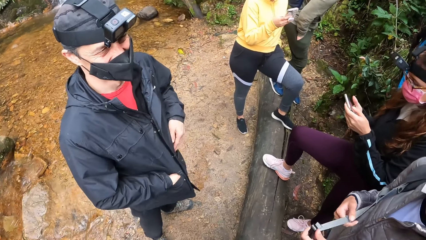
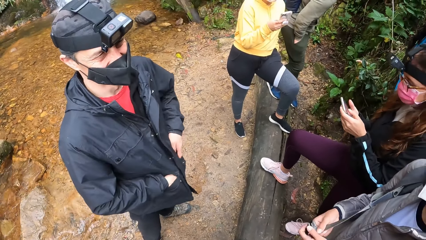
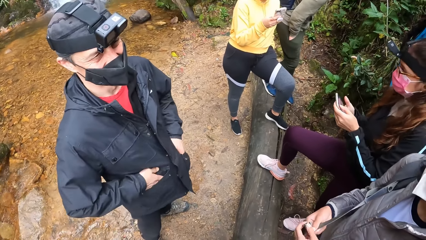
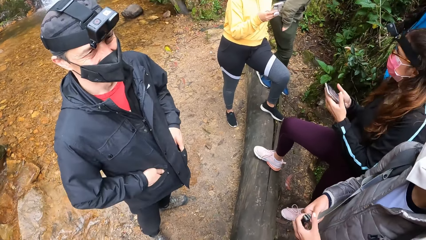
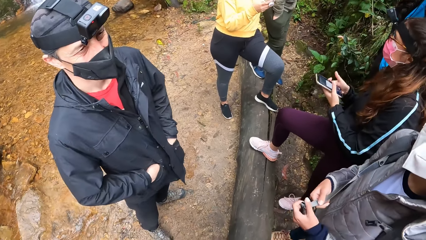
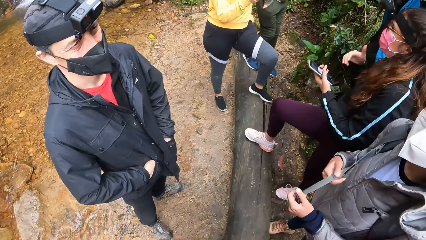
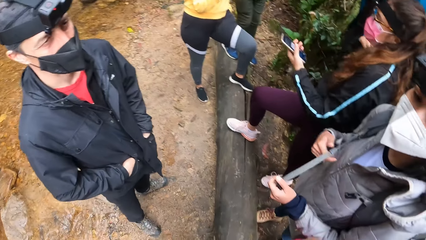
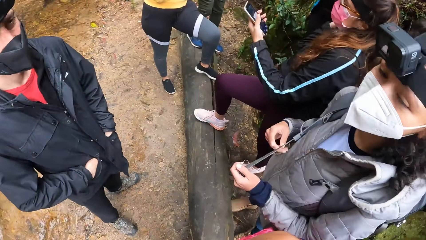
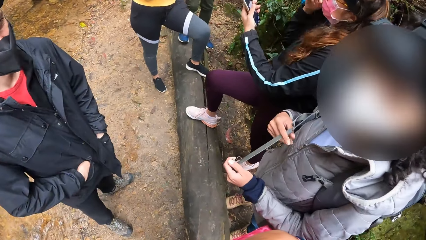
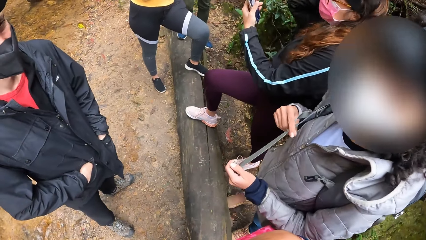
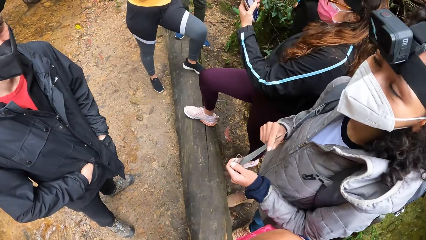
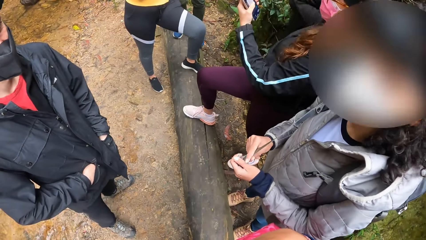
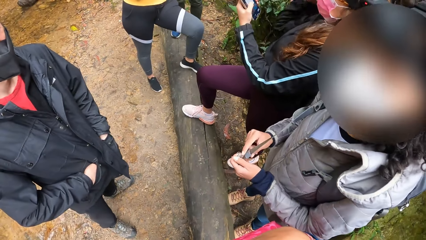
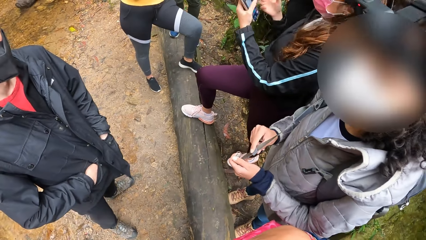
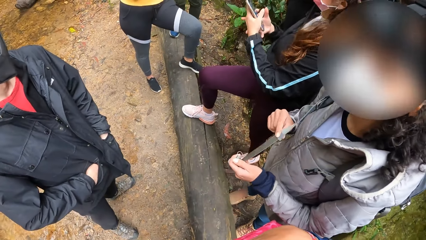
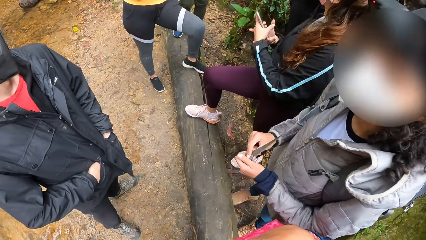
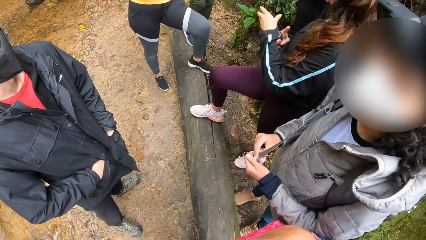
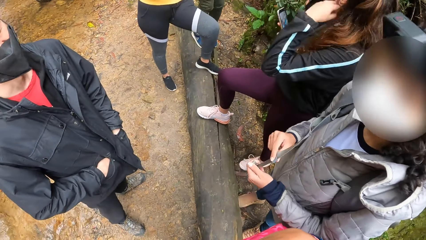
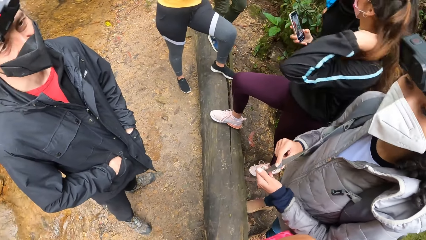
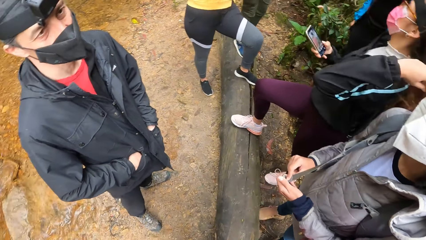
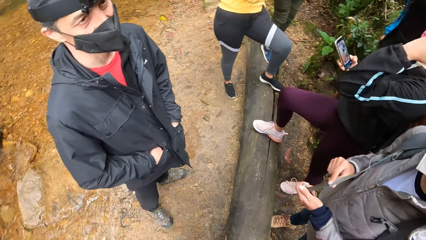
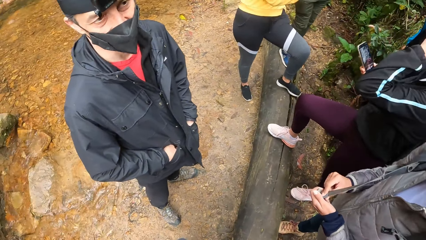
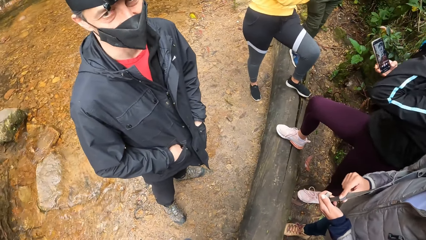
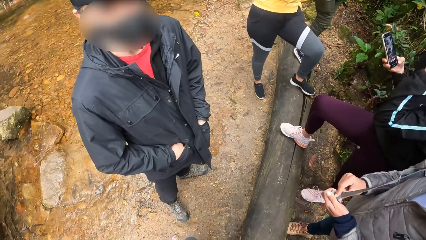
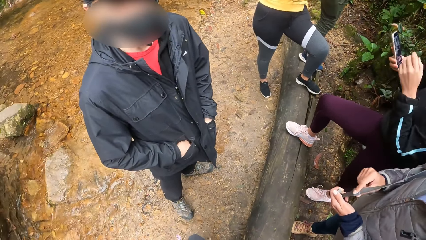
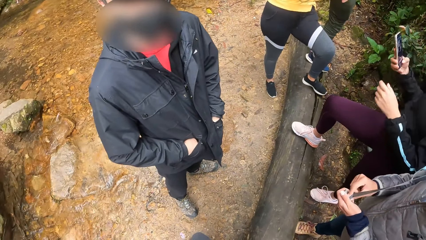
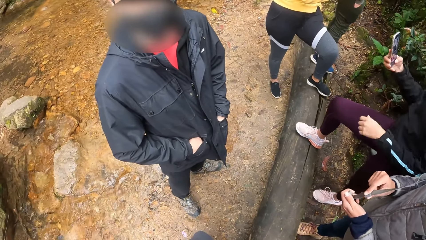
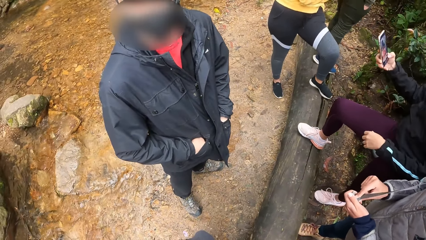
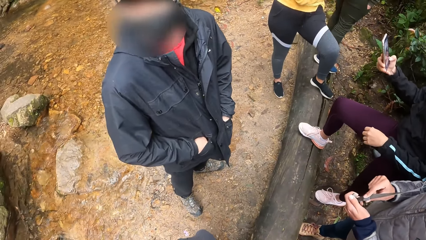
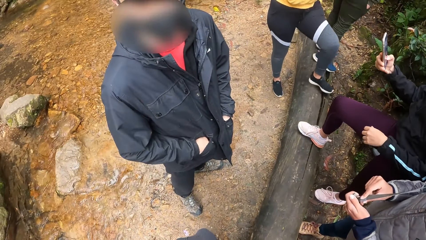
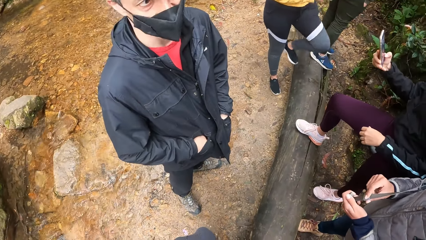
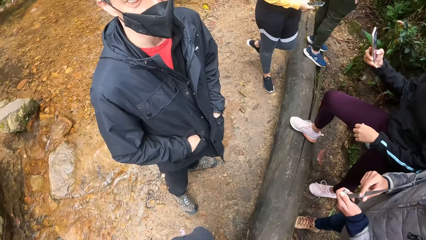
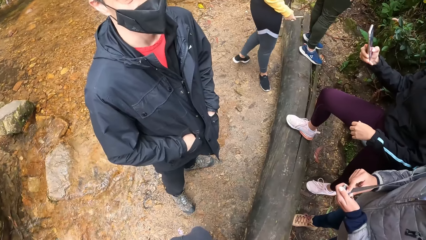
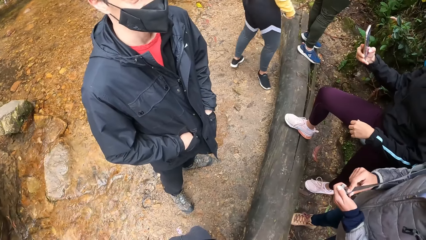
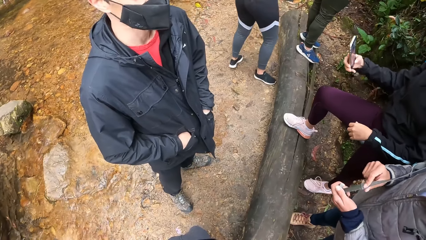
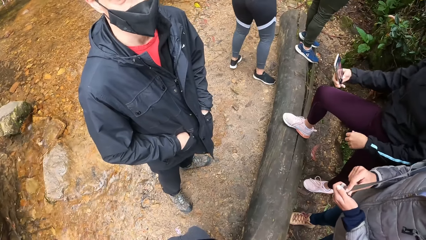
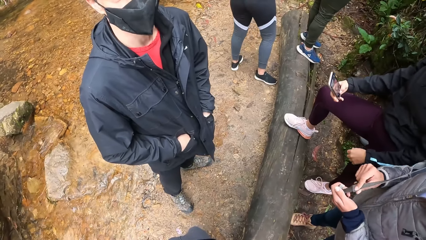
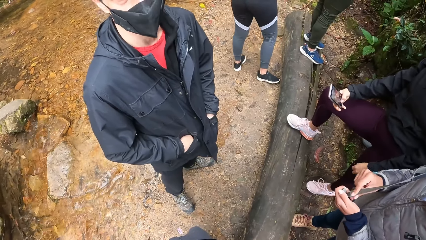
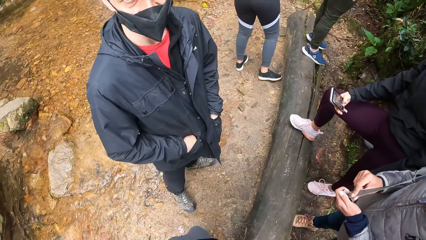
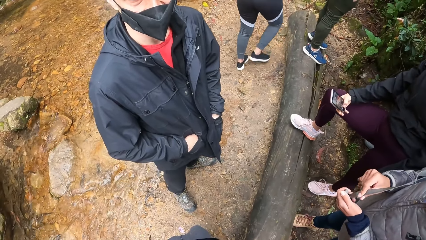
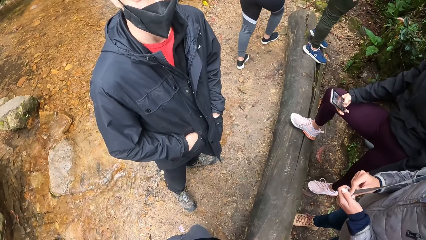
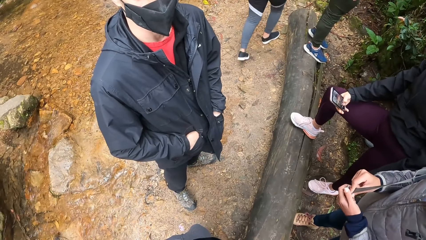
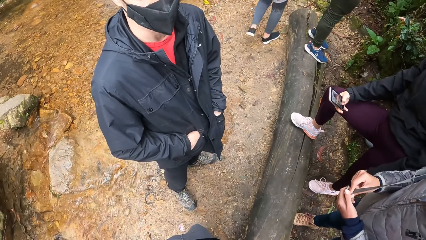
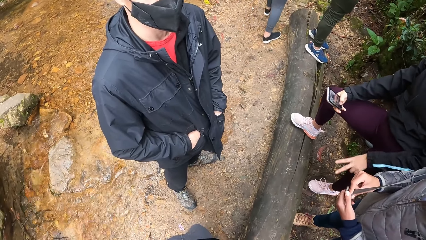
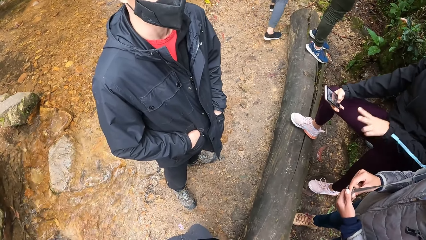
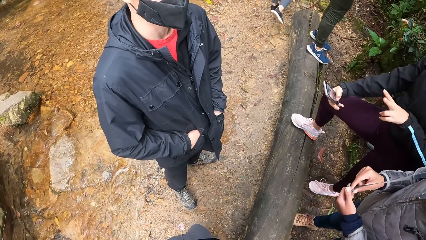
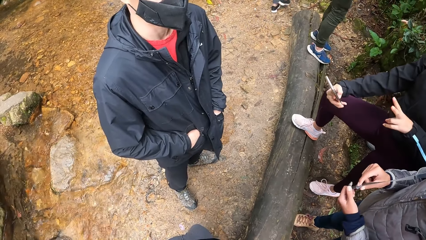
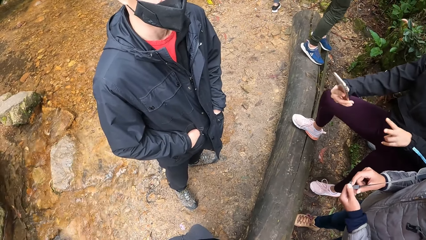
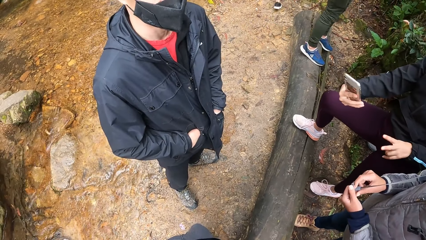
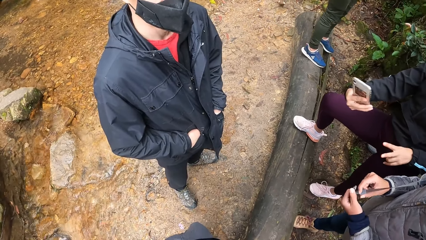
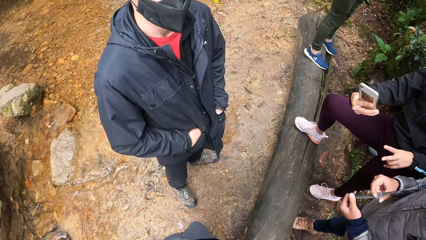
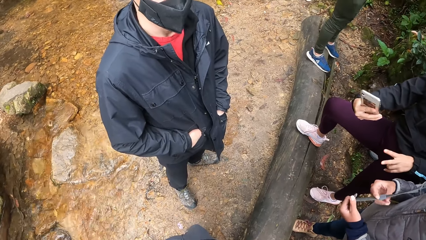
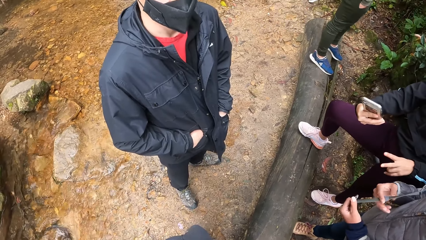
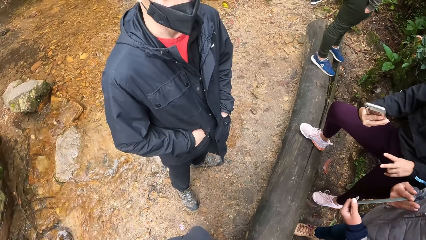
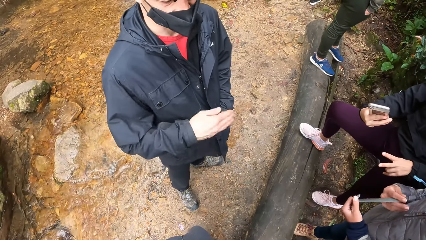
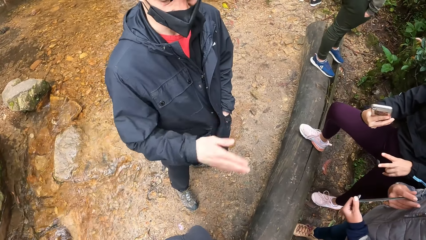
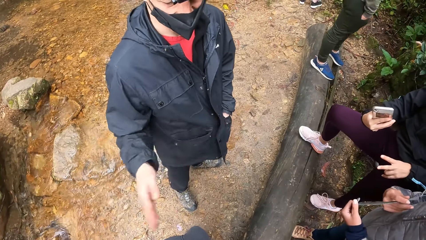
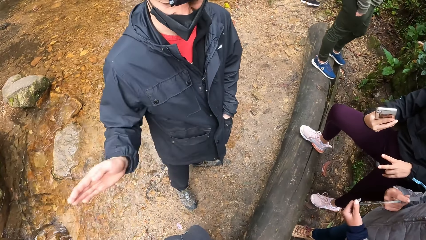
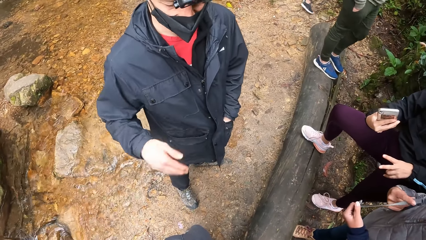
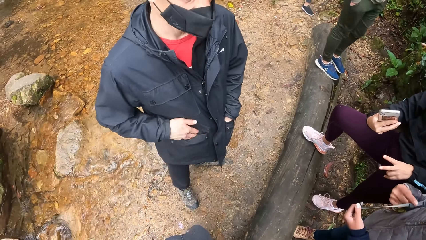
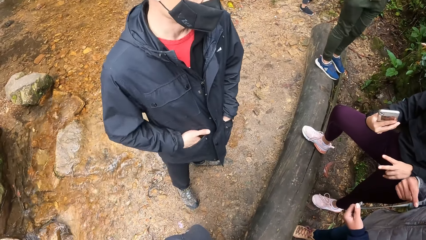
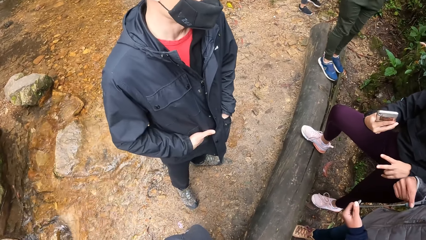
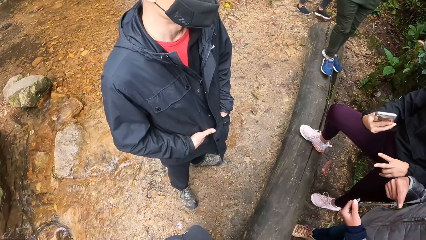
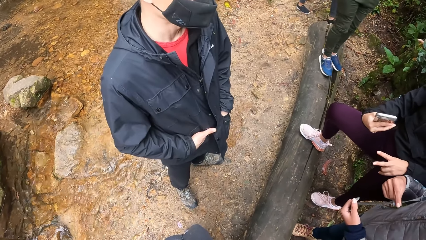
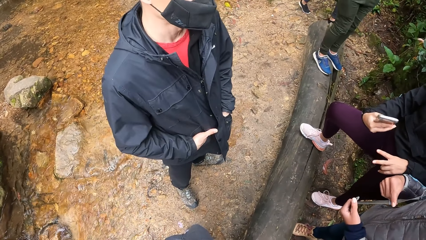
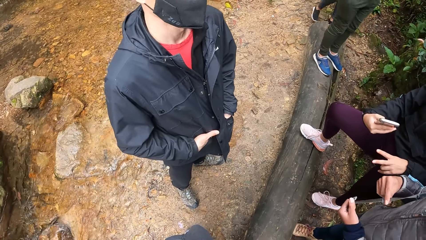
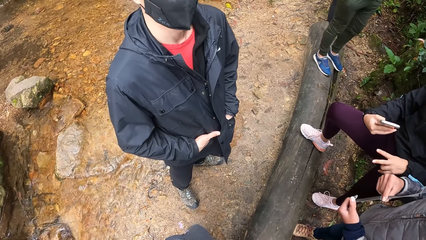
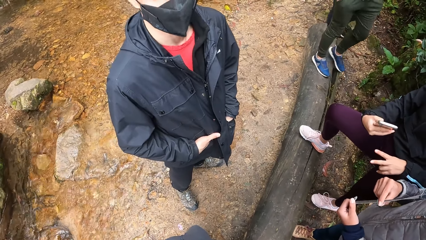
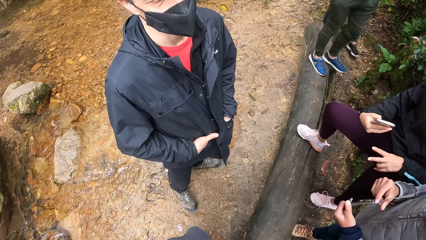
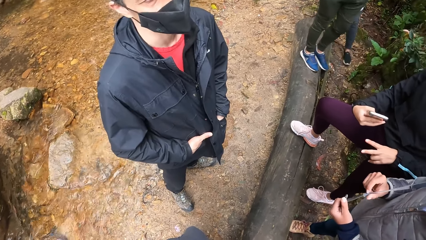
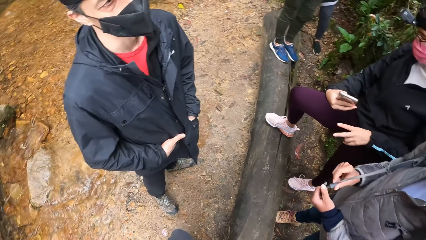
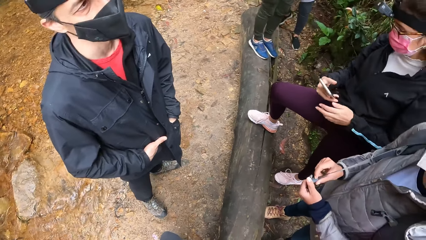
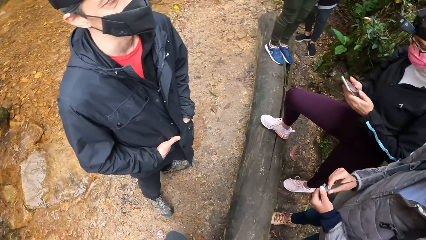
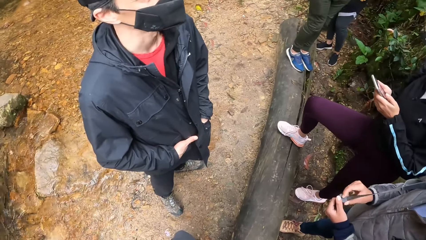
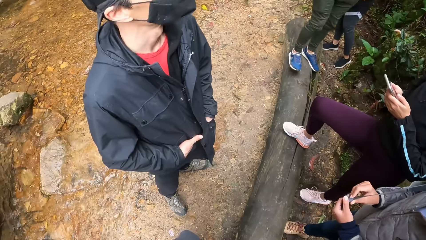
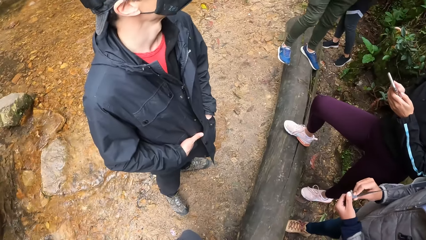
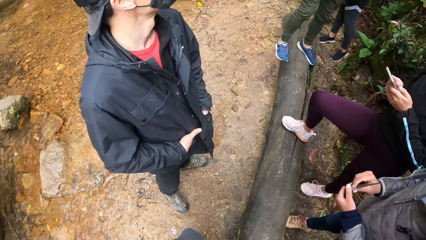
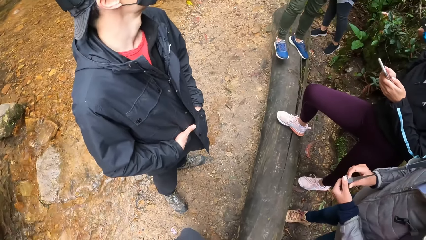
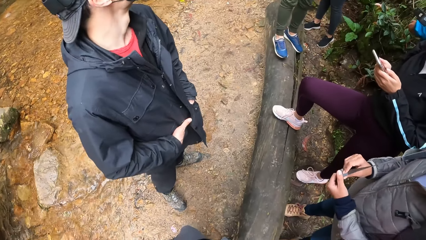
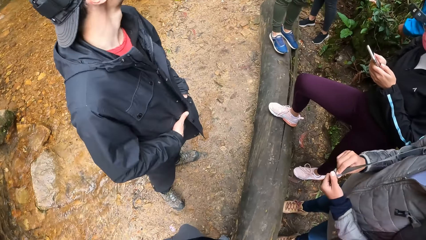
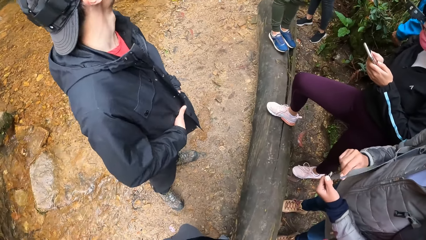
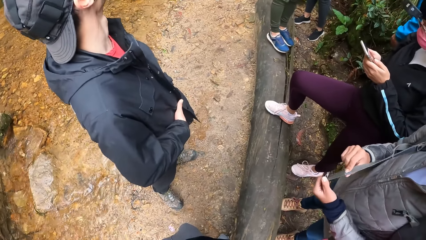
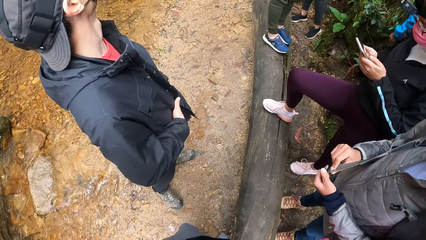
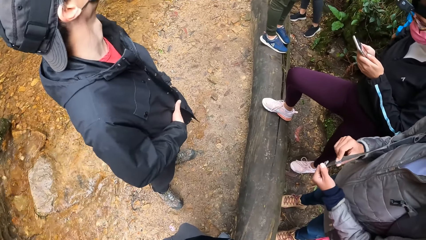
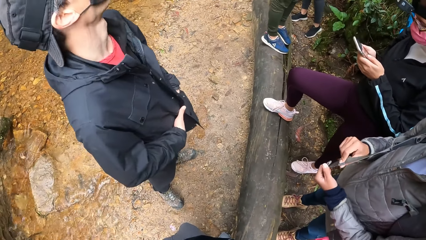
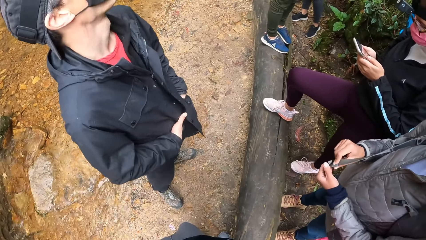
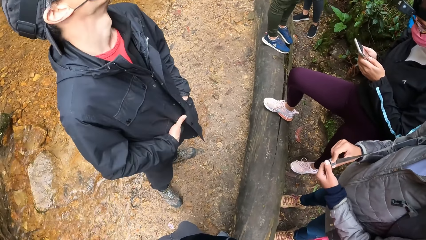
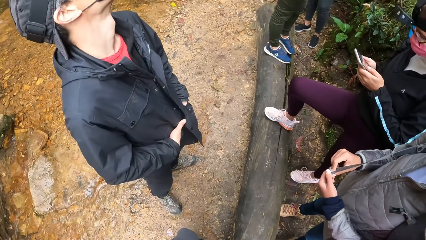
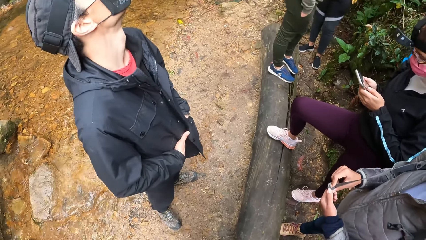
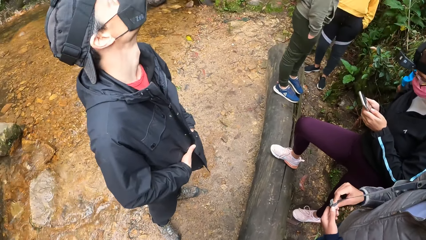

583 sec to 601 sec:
A man puts his hands in the pocket. Another man stands. A woman holds a phone. The woman lifts two fingers. The first man moves his hands. The woman holds the phone.
